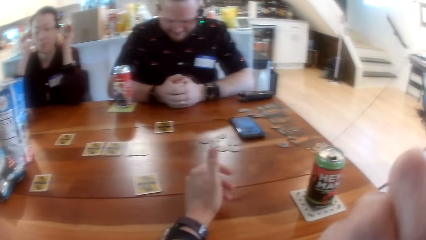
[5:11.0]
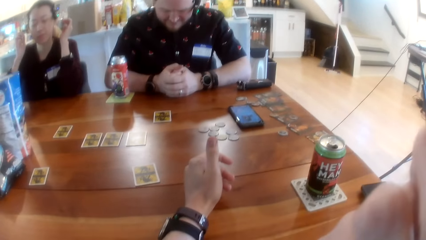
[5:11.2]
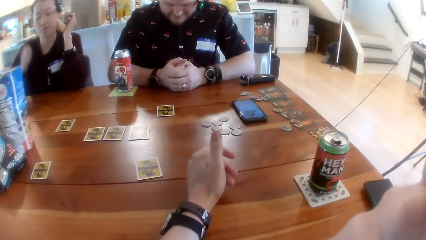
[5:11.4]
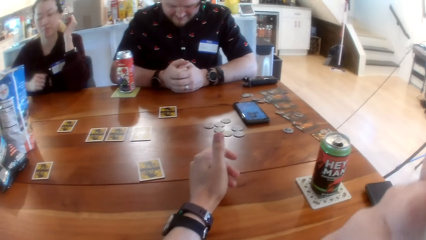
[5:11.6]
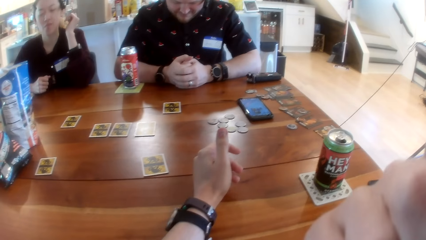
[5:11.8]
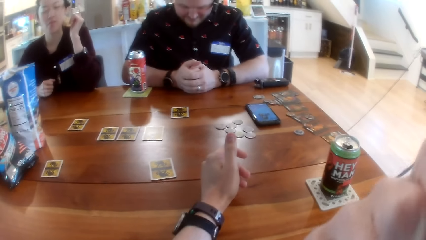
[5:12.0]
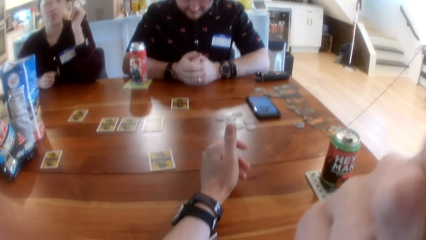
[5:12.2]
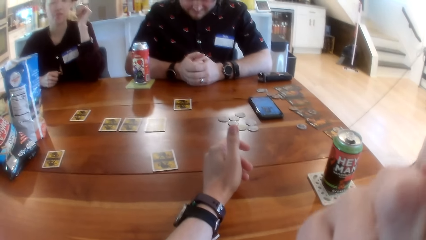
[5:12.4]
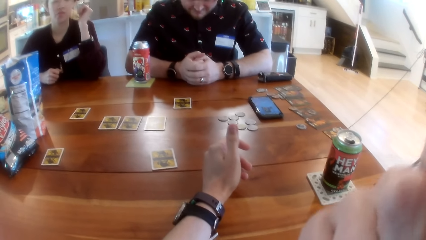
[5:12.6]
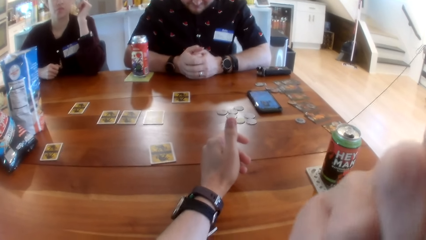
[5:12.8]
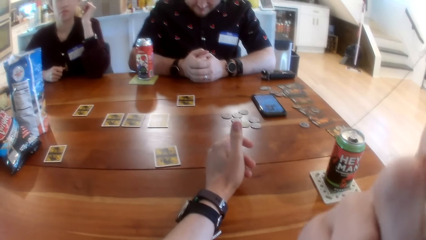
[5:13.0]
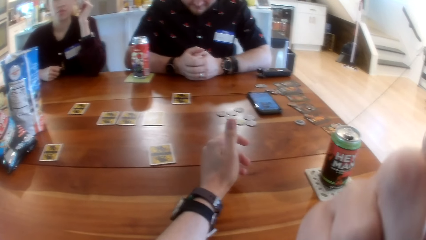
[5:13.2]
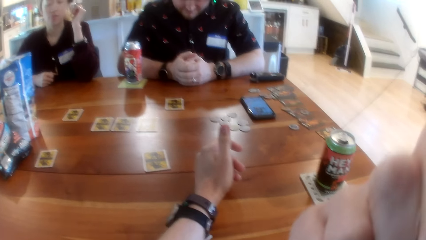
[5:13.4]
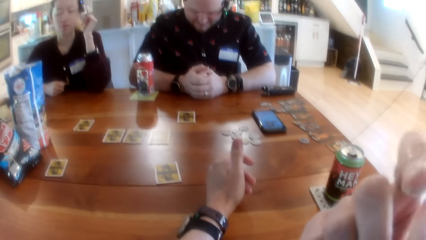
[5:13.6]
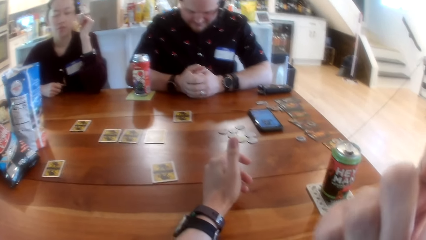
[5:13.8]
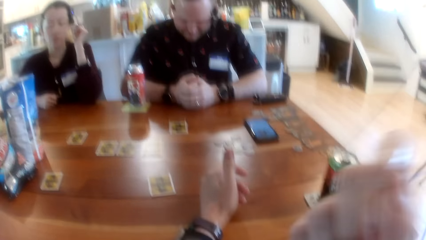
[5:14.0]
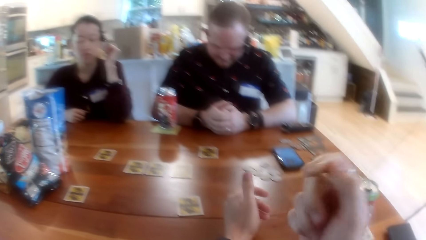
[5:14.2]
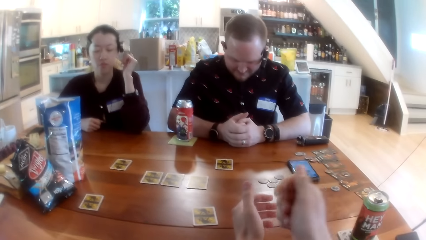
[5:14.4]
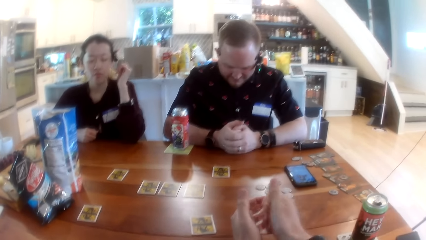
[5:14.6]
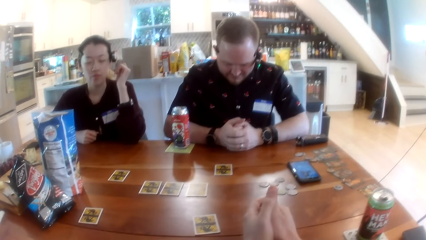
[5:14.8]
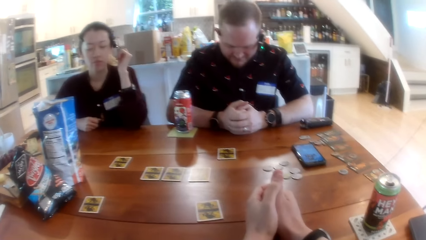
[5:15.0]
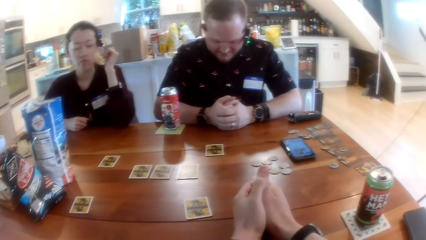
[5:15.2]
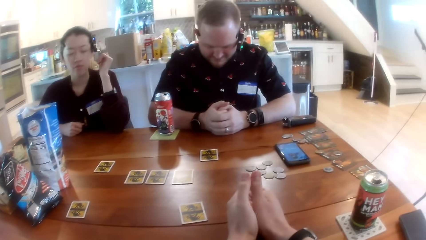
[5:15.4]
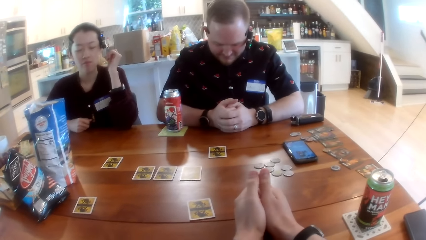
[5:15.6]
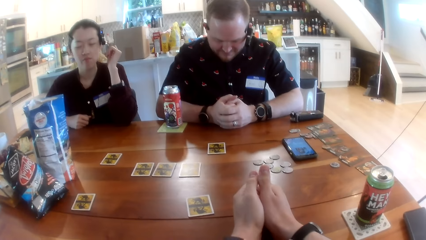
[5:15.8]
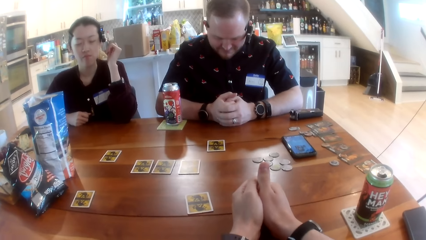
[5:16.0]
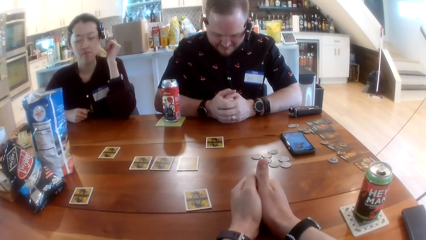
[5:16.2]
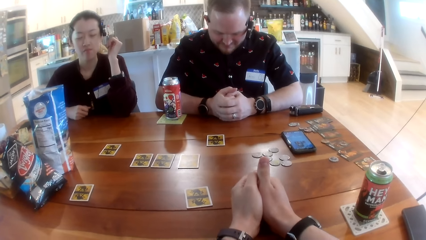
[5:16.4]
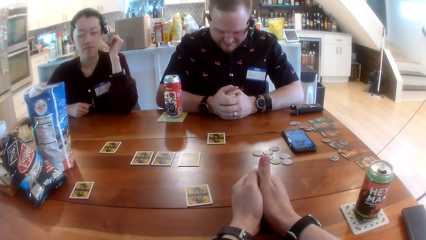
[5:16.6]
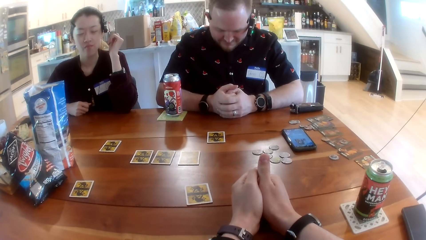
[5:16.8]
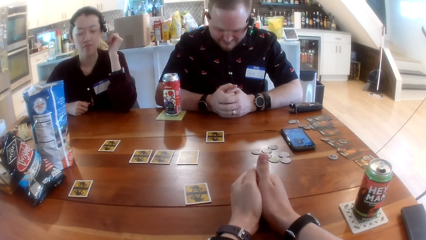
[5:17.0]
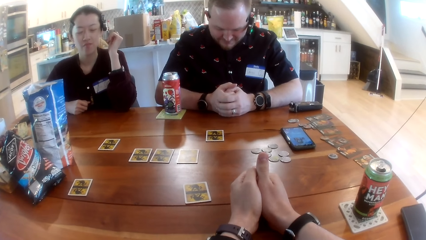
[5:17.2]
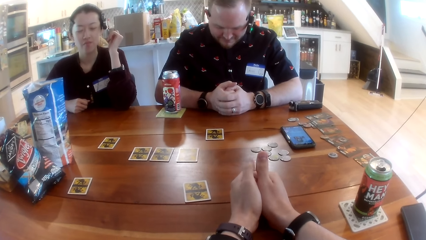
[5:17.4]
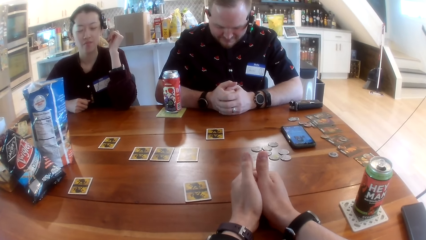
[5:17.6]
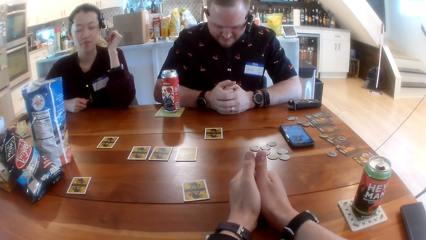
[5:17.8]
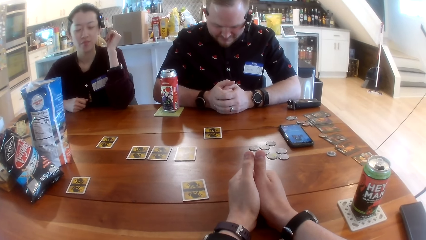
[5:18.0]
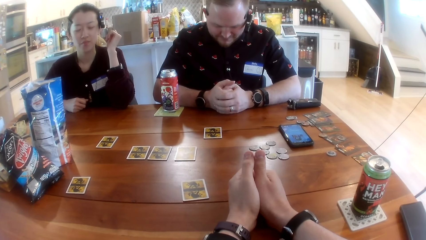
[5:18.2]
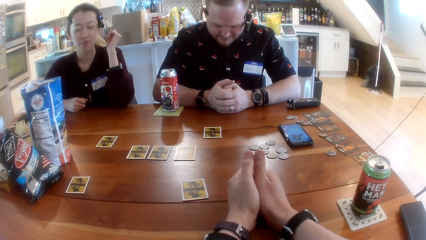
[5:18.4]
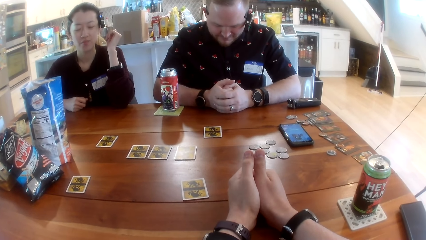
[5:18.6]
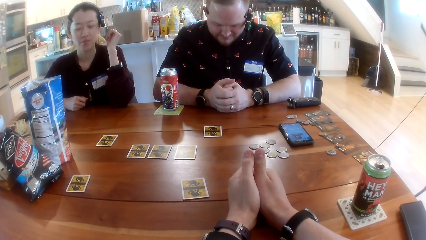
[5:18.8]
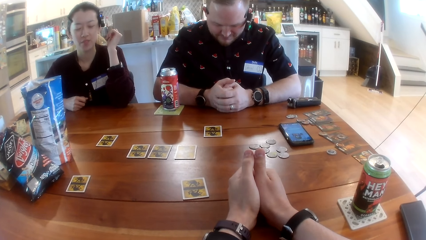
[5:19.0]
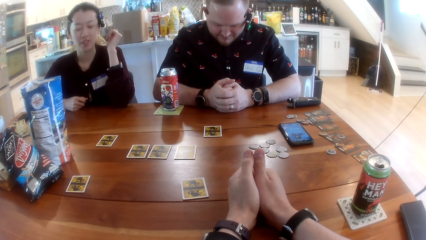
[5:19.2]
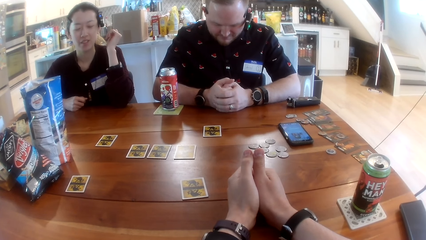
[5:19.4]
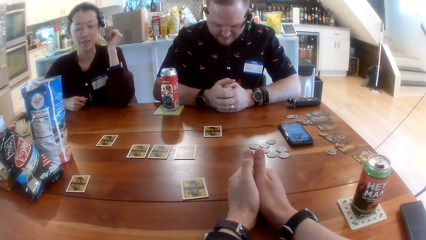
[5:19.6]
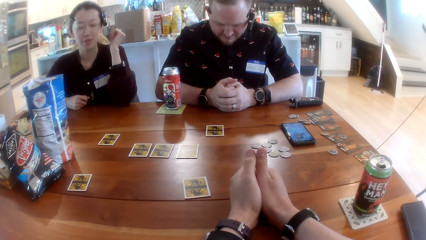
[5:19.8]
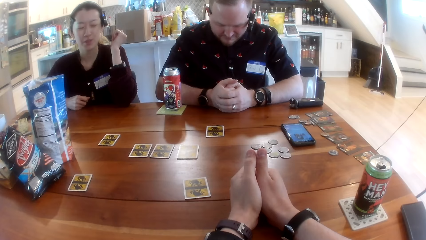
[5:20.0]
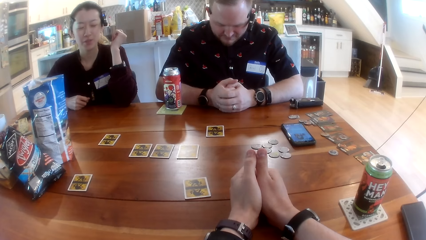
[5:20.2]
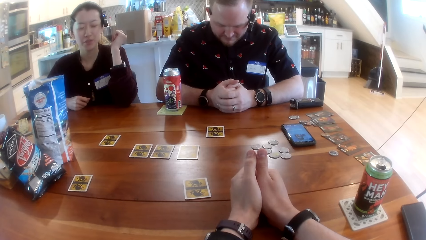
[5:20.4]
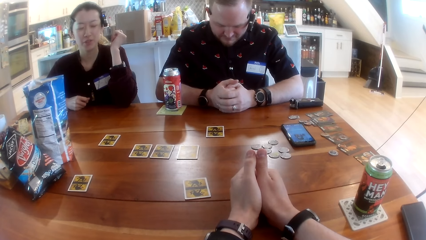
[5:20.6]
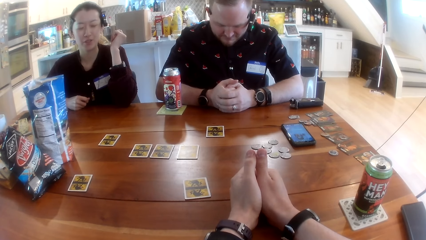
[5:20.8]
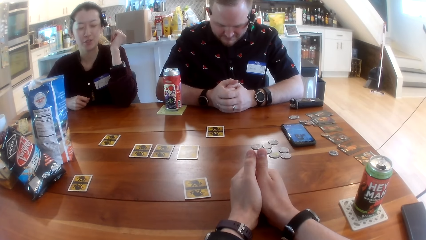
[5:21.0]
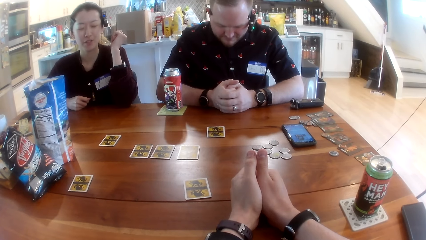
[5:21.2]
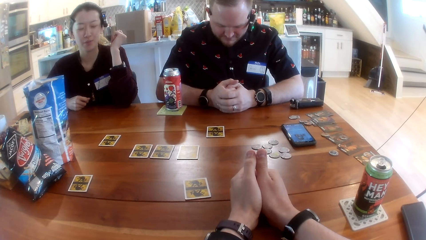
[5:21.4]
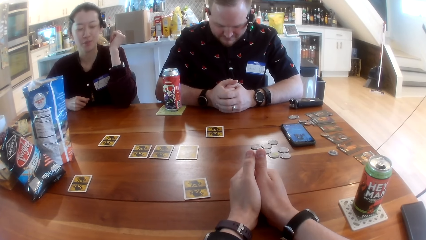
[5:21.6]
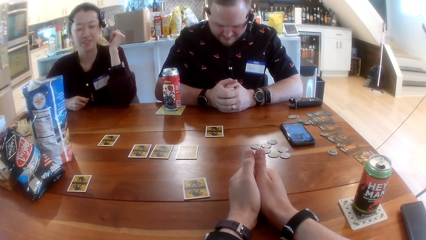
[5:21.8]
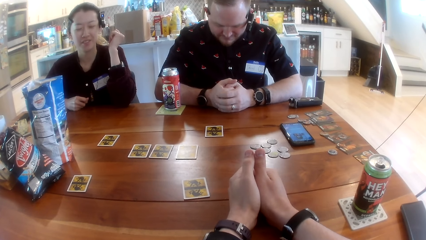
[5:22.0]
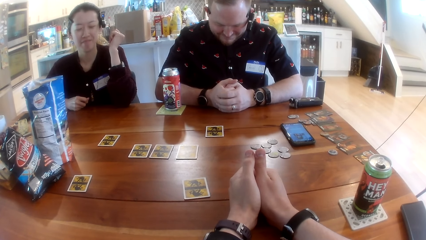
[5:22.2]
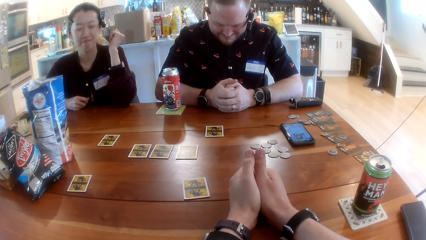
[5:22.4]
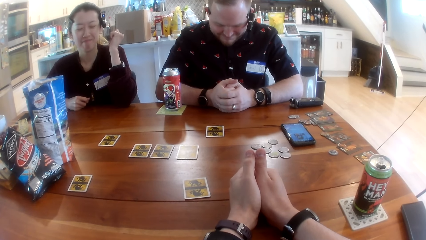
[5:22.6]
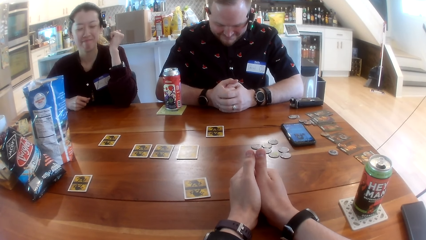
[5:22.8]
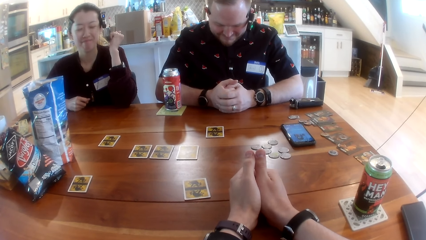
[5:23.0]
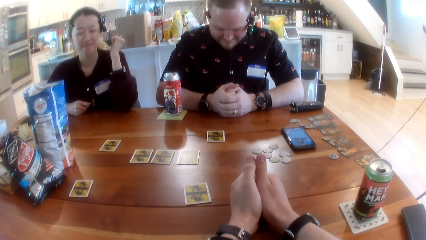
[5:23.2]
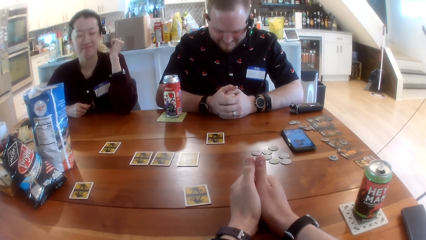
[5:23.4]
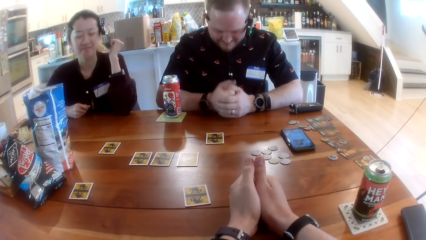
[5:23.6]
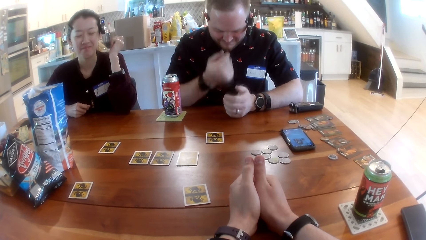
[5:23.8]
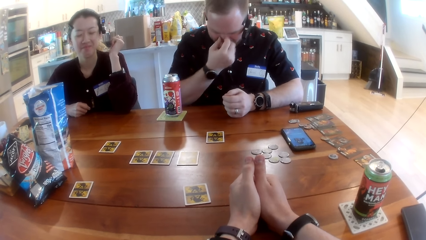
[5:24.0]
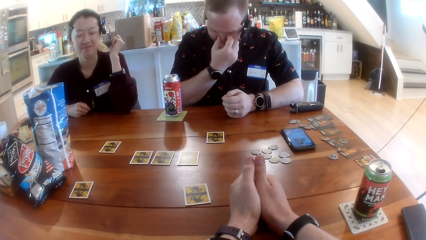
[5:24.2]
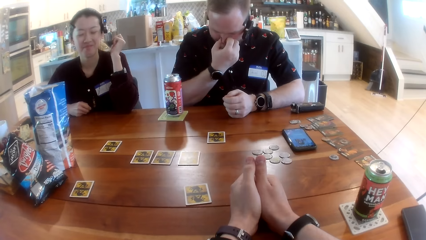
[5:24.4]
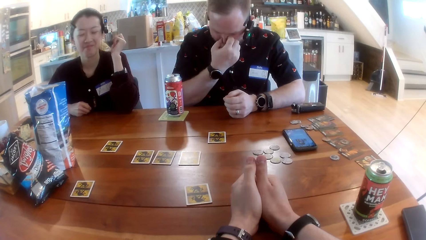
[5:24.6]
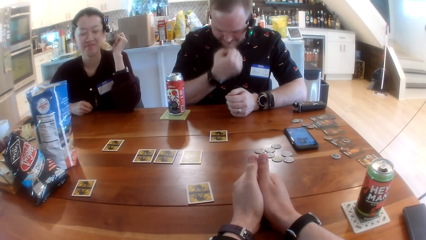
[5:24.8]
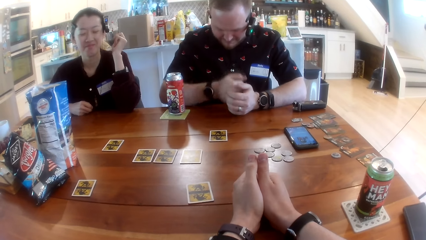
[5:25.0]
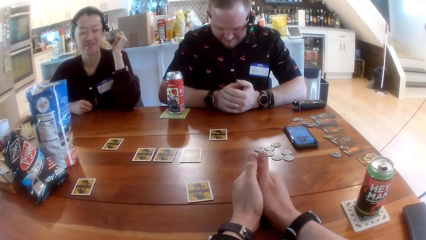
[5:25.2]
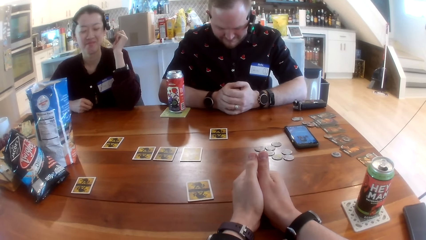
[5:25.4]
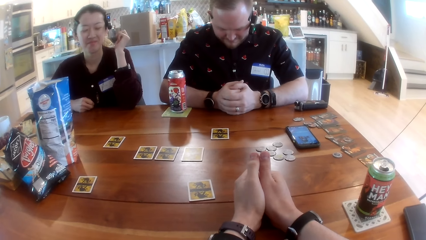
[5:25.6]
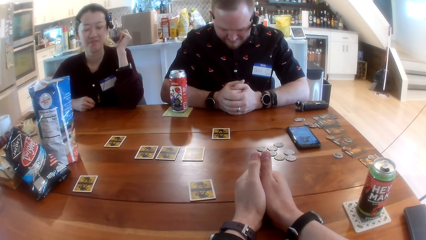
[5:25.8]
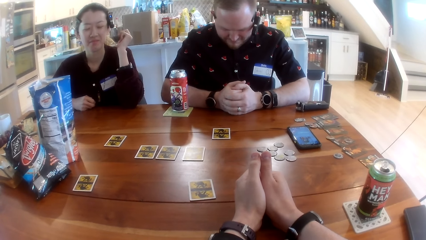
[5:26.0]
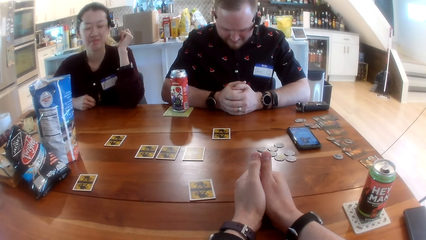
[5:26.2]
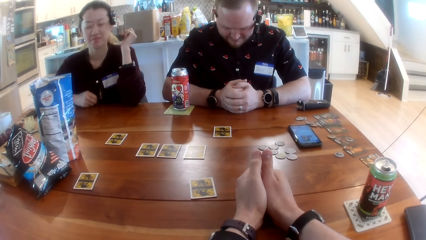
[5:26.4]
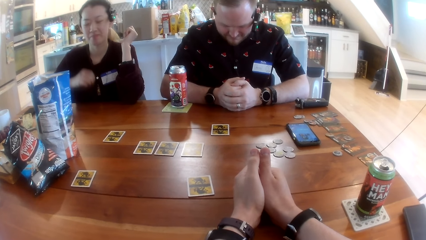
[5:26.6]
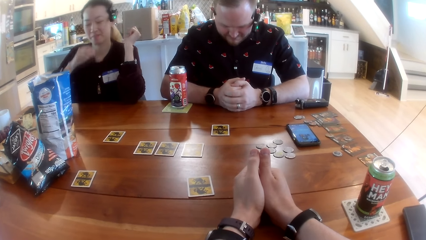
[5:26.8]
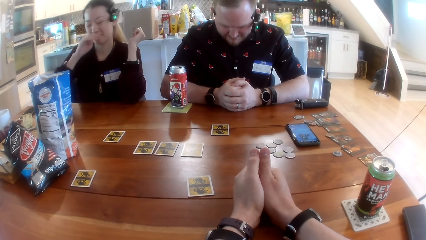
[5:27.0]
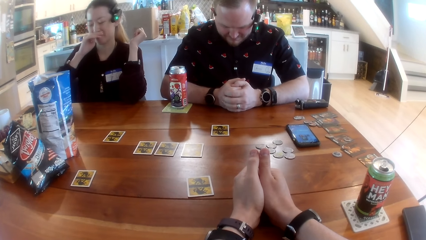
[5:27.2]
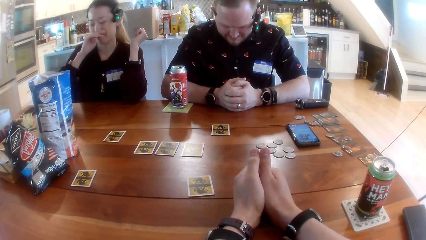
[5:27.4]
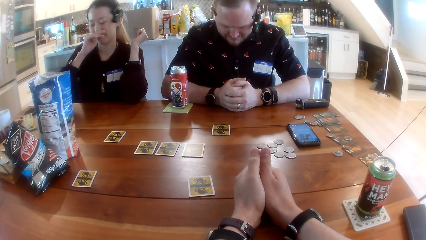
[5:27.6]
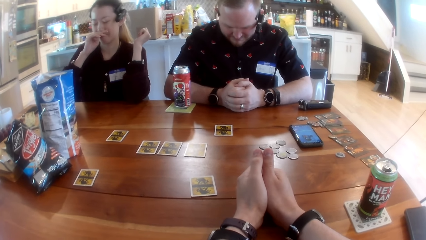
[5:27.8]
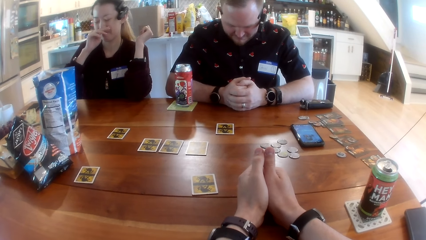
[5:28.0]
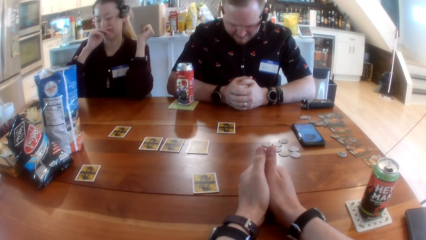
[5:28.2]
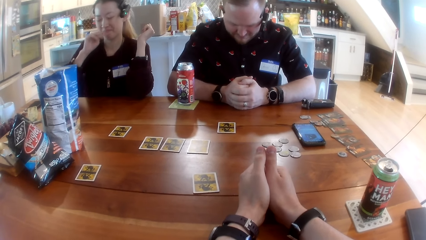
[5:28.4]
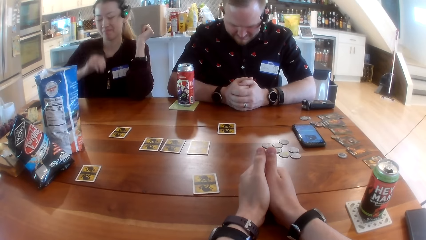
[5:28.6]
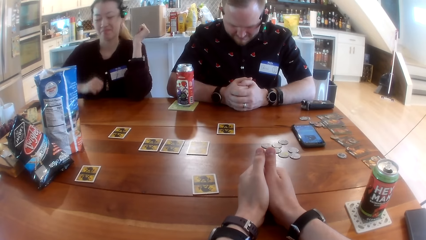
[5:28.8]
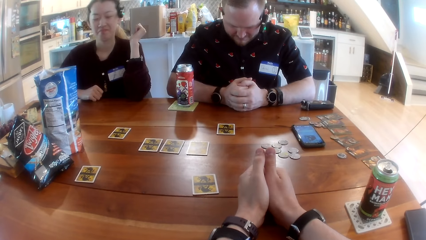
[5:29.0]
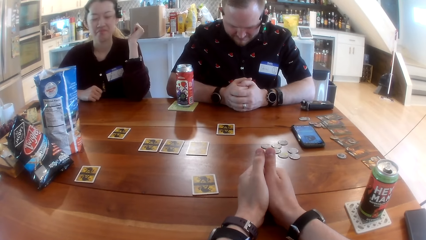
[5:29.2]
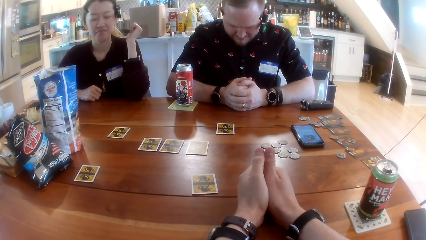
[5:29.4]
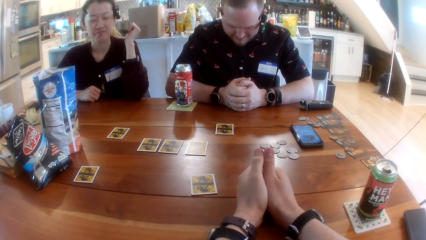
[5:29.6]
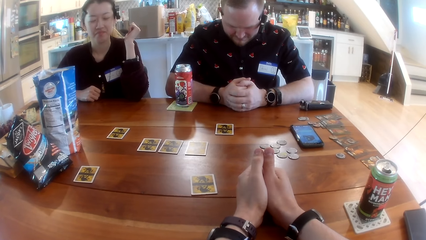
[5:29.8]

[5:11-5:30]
The camera wearer touches his face with his right hand and lifts his right hand. A man scratches his face with his right hand and rubs his nose. A woman scratches her face with her right hand and rubs her nose.
